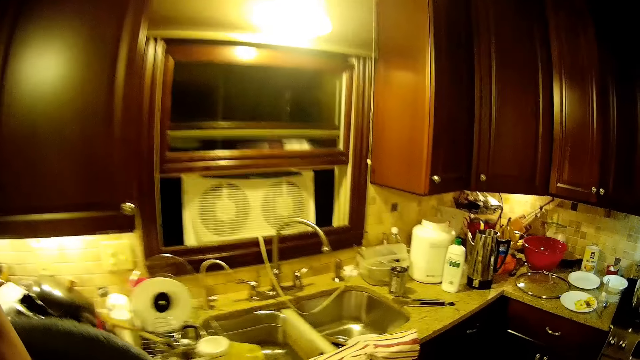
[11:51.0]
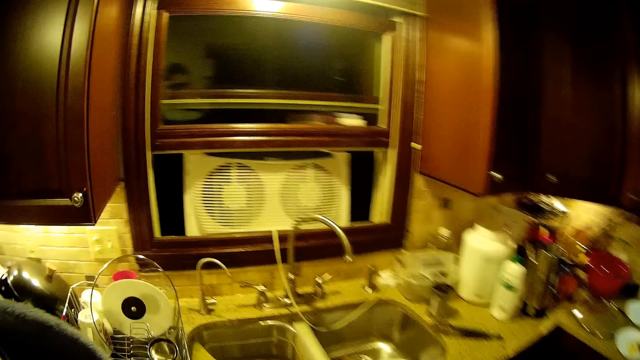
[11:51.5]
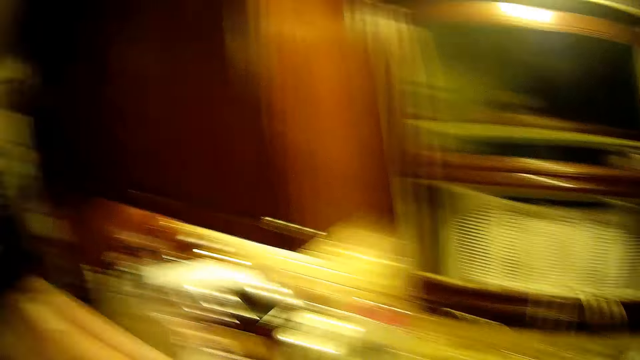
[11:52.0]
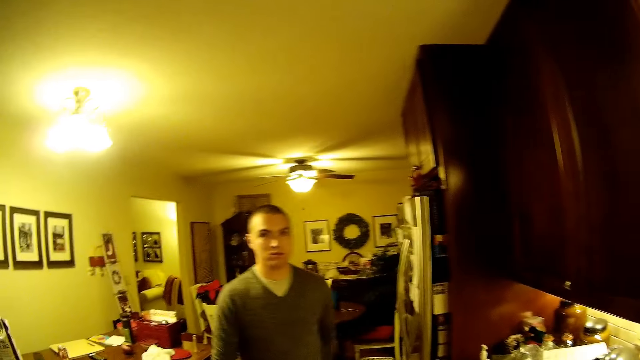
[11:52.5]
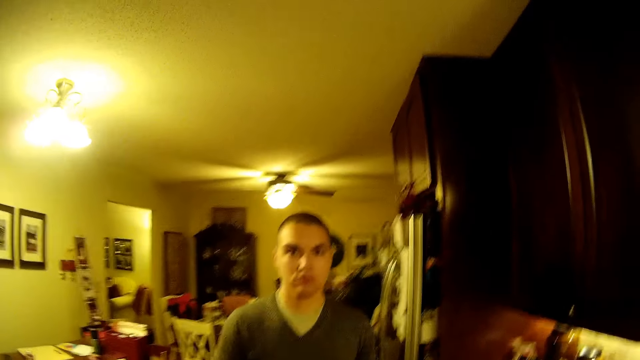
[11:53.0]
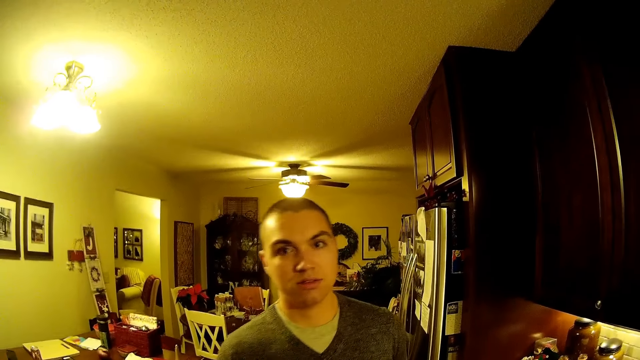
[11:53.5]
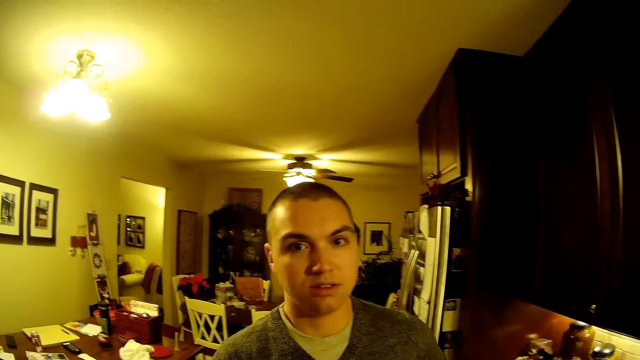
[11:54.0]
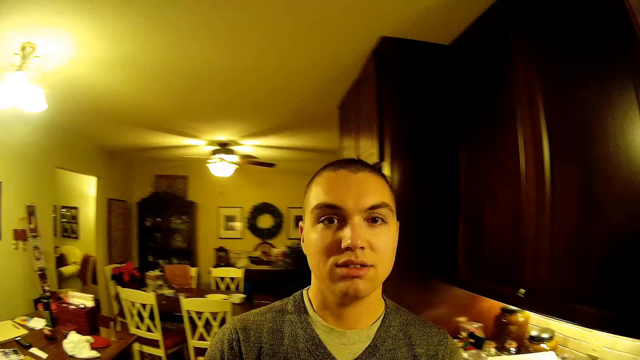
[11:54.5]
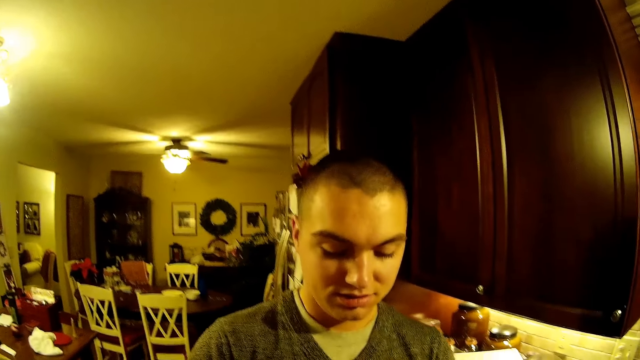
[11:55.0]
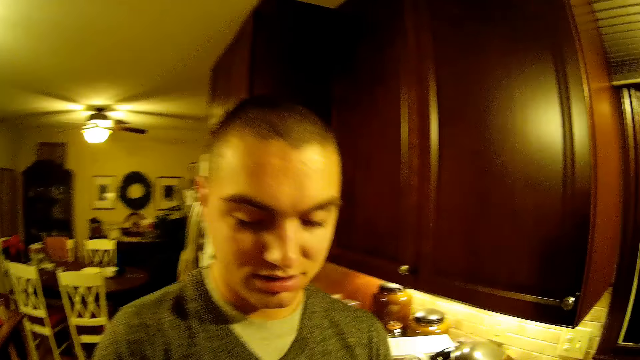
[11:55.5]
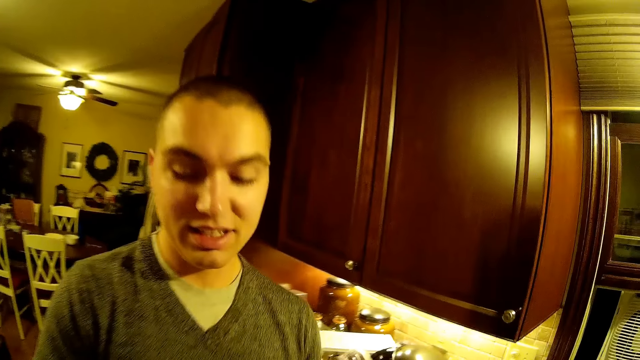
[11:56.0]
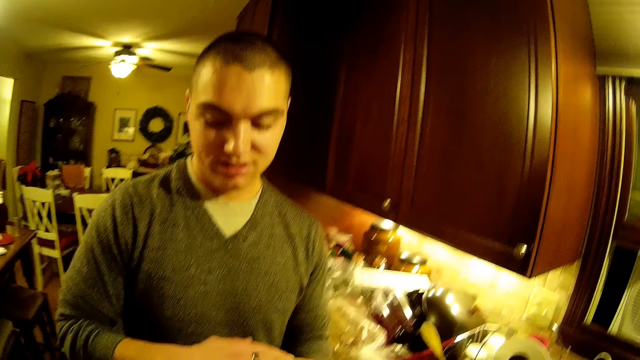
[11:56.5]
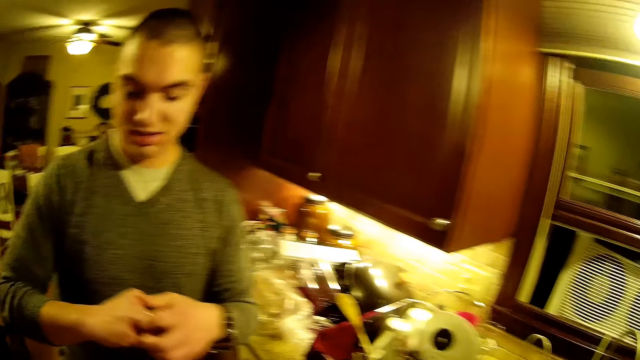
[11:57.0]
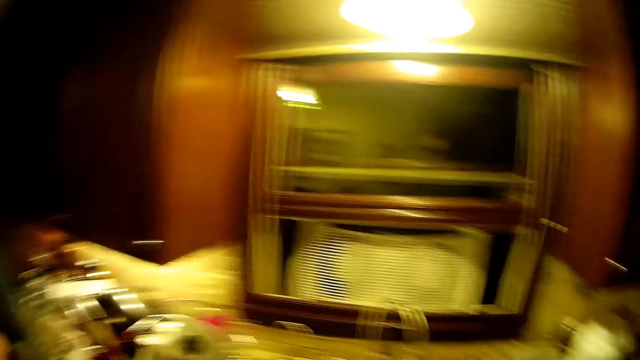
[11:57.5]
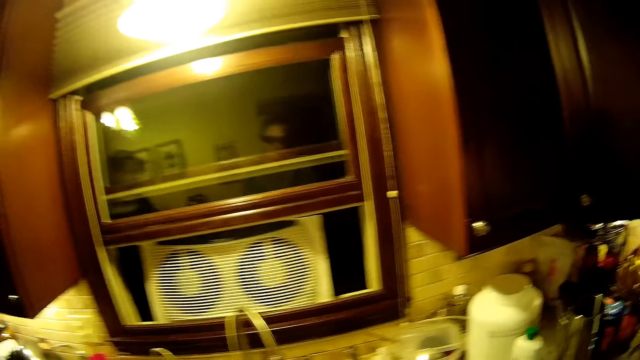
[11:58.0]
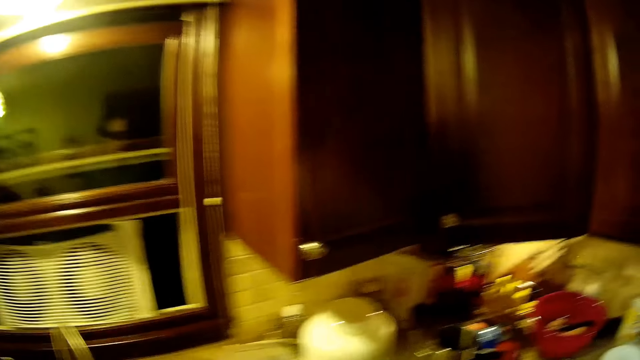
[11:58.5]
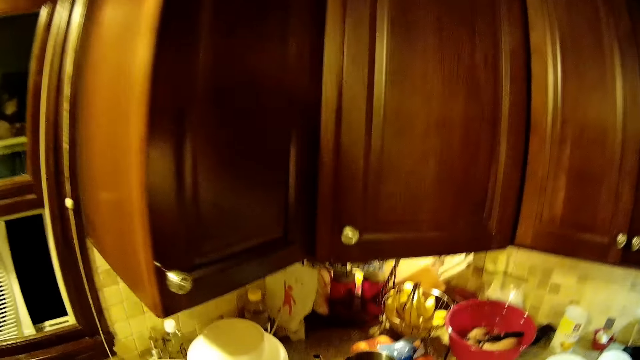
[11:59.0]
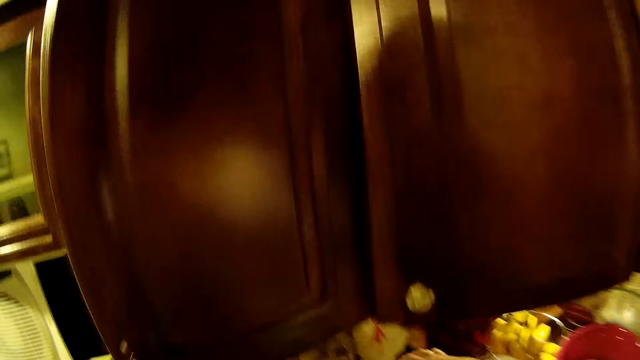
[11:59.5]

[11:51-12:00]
A person stands beside the camera wearer.

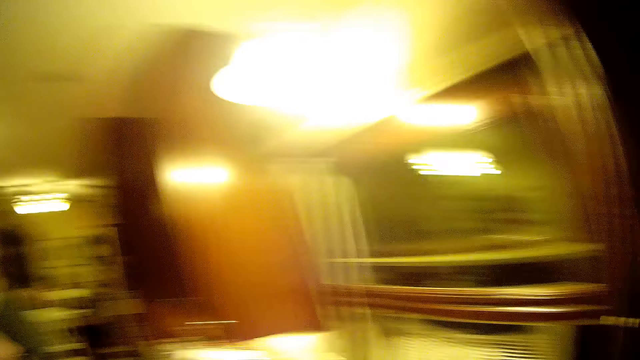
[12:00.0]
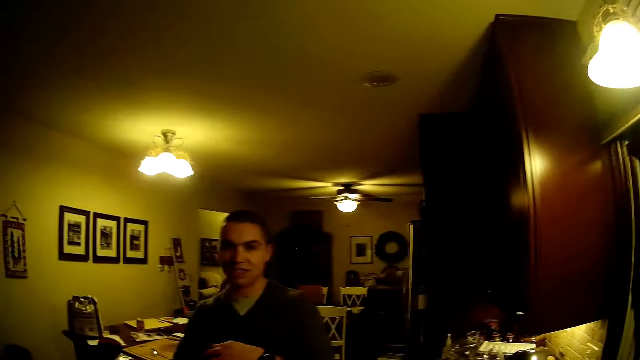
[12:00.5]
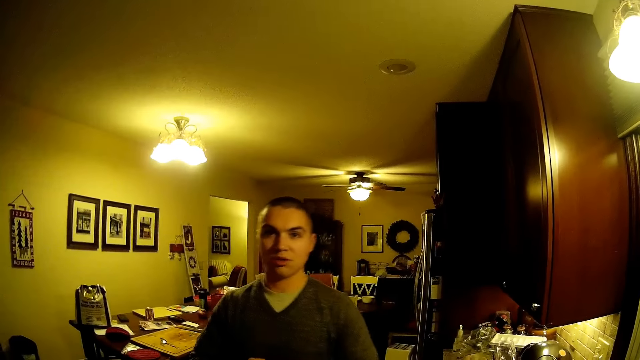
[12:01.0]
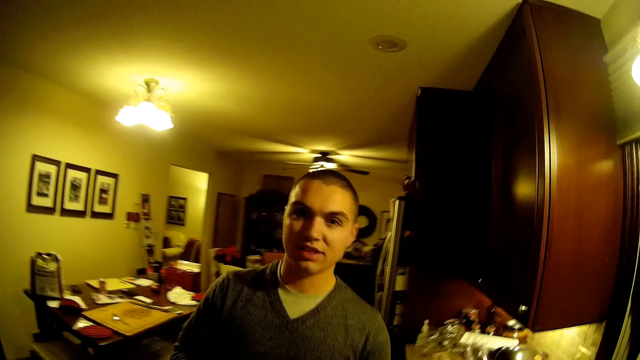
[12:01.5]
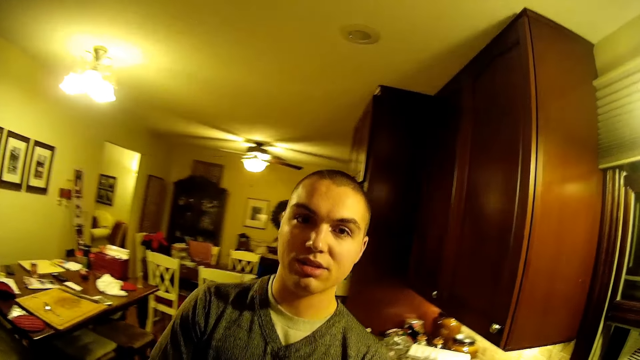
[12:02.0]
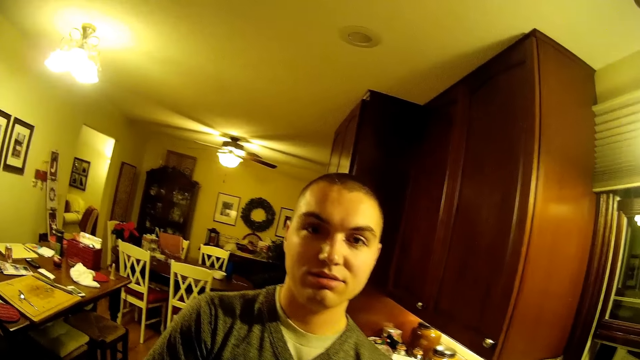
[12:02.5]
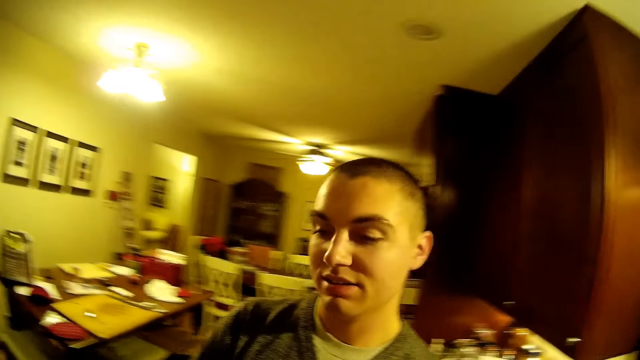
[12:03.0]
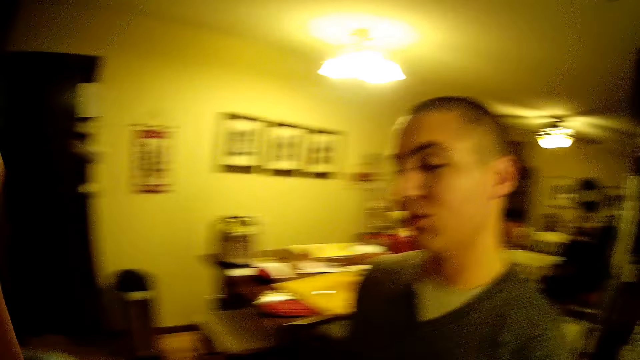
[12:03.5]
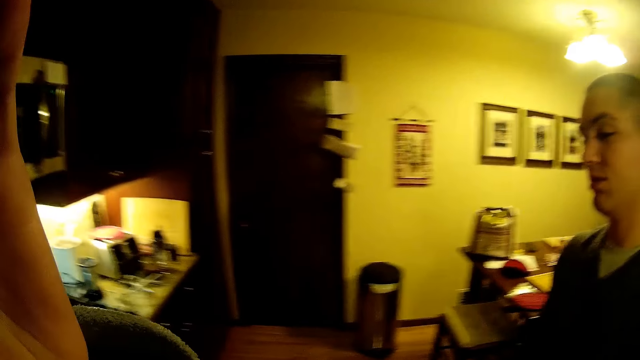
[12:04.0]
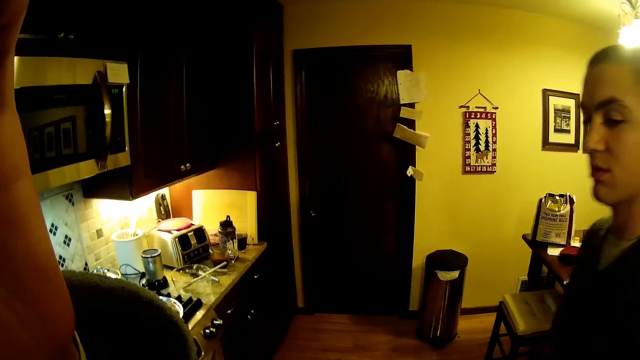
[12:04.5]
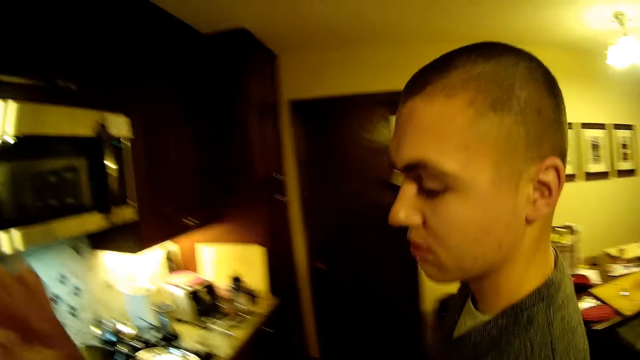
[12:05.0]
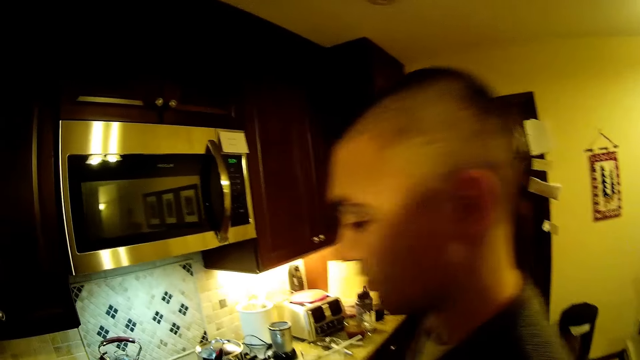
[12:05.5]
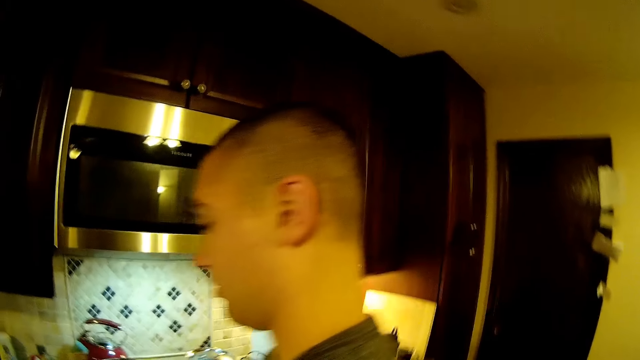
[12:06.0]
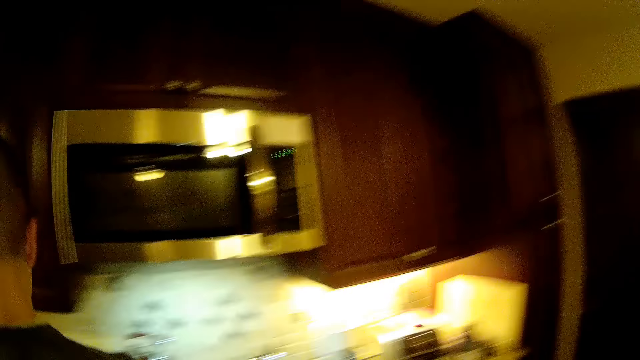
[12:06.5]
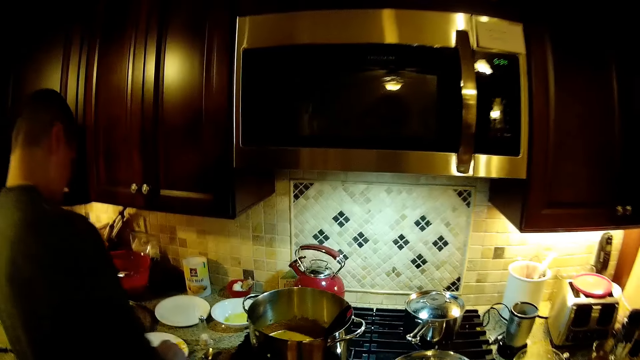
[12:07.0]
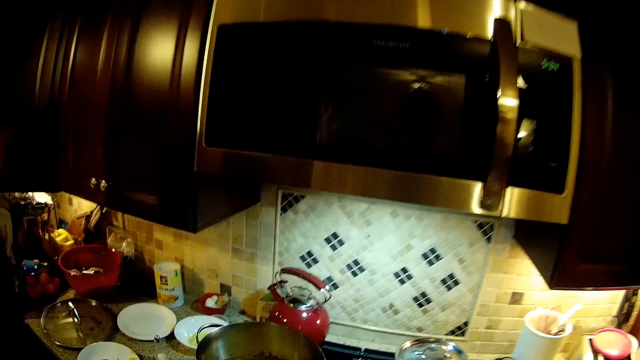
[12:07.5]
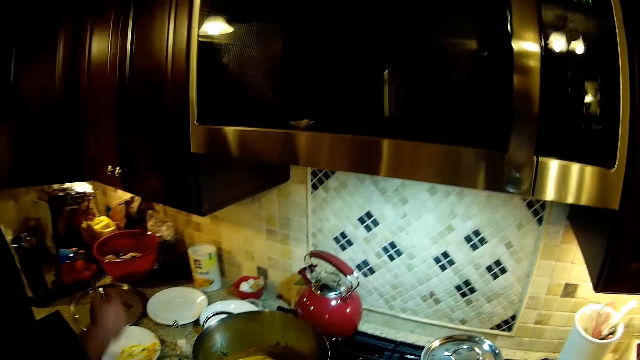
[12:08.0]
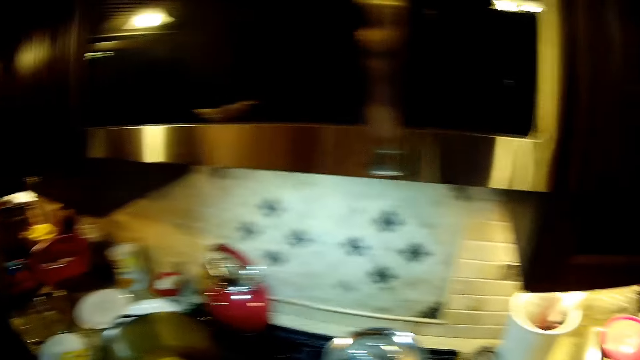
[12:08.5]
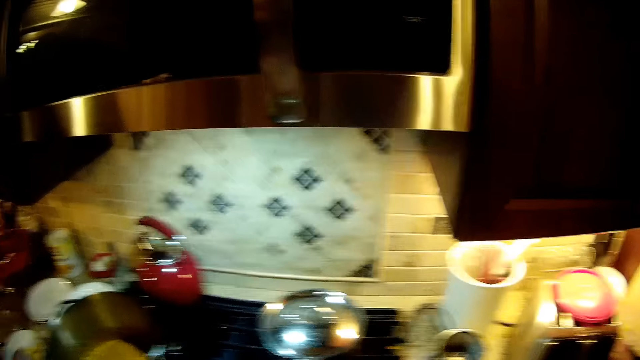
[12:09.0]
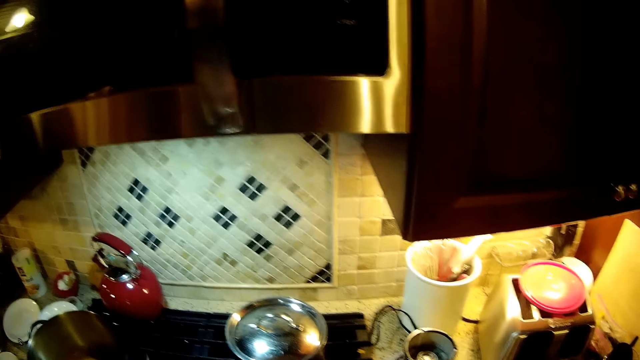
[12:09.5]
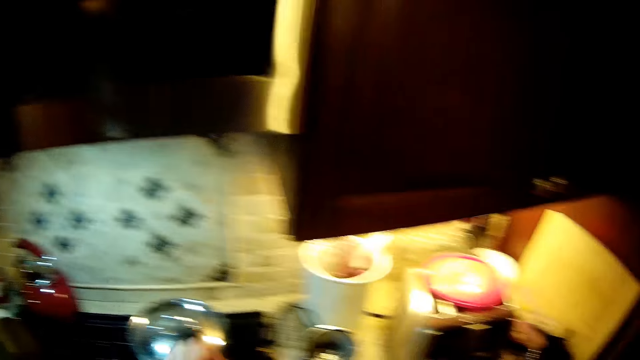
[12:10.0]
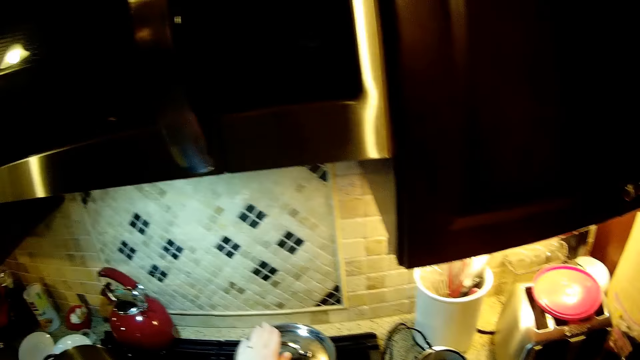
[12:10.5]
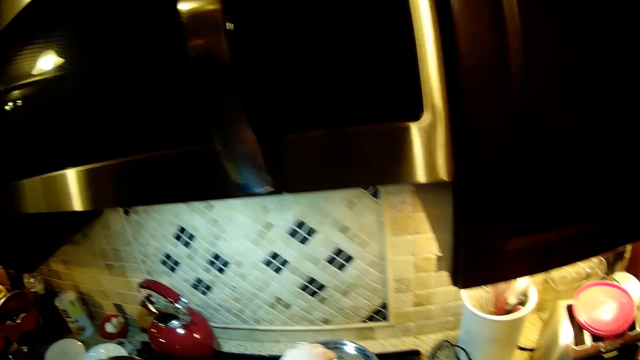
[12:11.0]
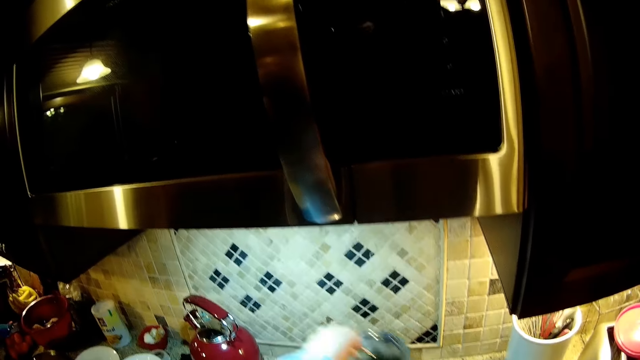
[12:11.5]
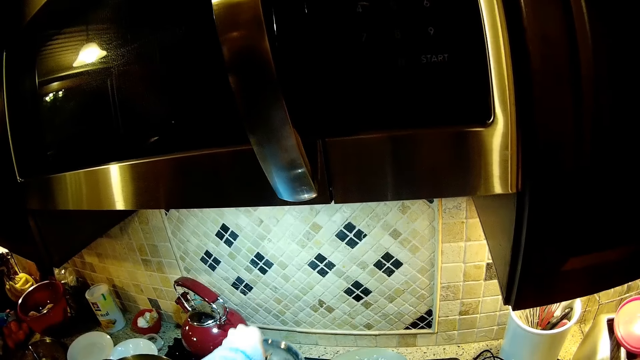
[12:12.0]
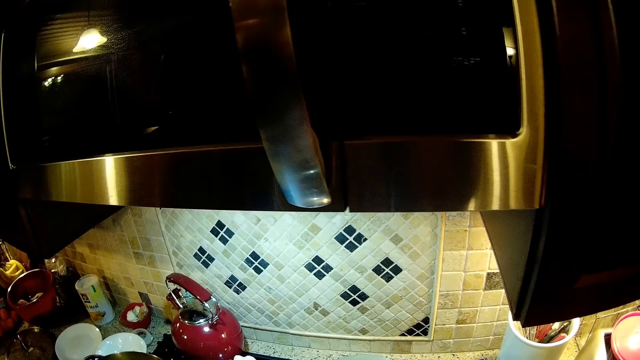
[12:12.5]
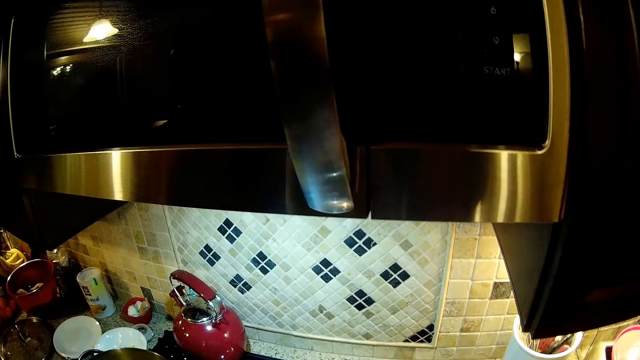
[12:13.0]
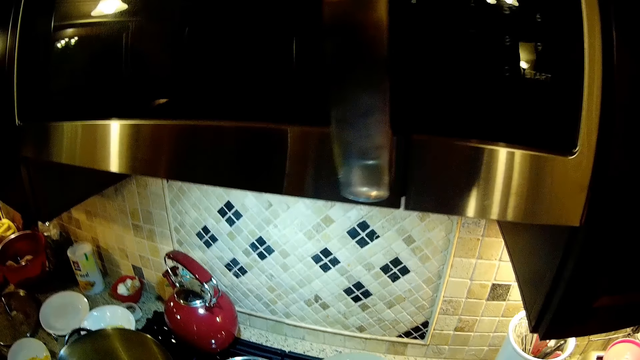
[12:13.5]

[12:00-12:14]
A person talks to the camera wearer. The camera wearer raises a hand. The person holds a spoon. The camera wearer moves the spoon from the plate. The person removes the cooking lid from the pan. The camera wearer removes the lid from the cooking pot.
